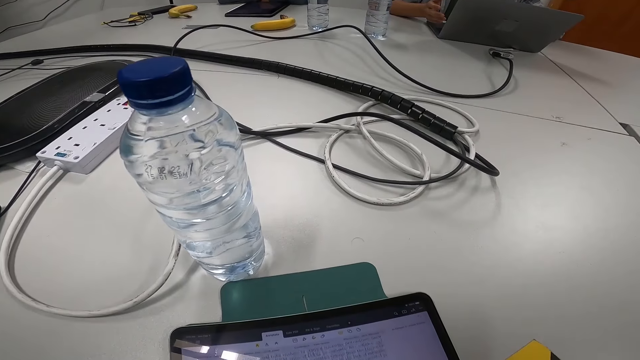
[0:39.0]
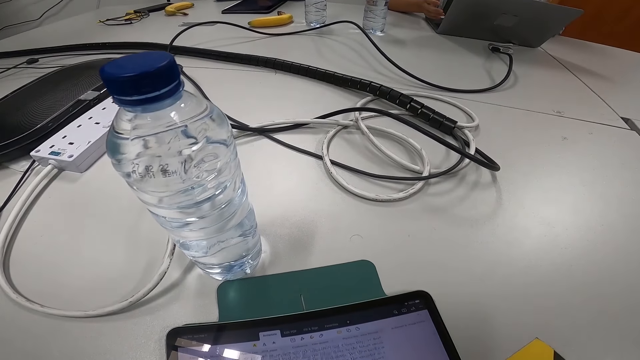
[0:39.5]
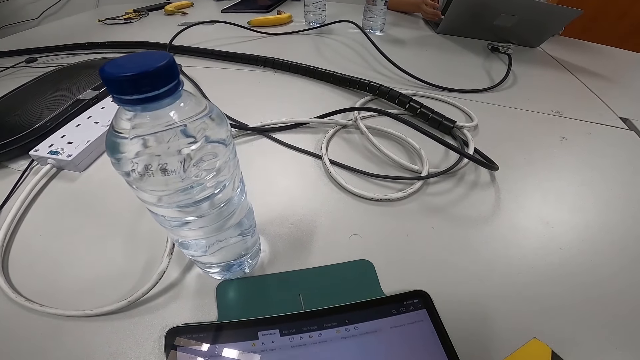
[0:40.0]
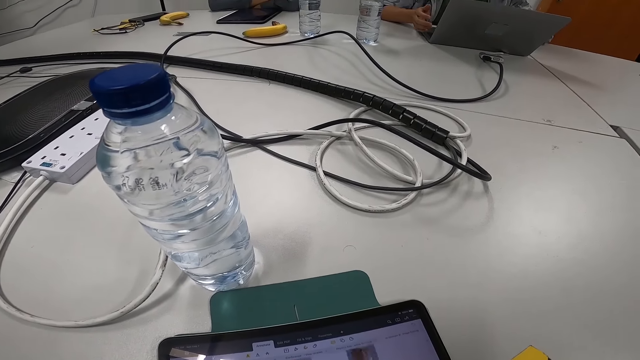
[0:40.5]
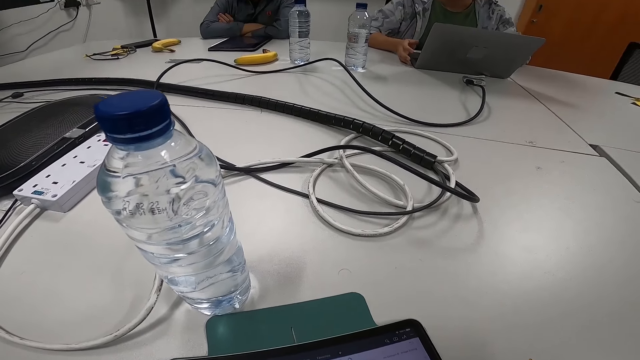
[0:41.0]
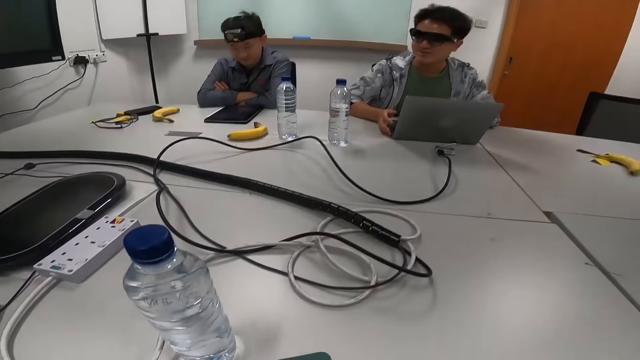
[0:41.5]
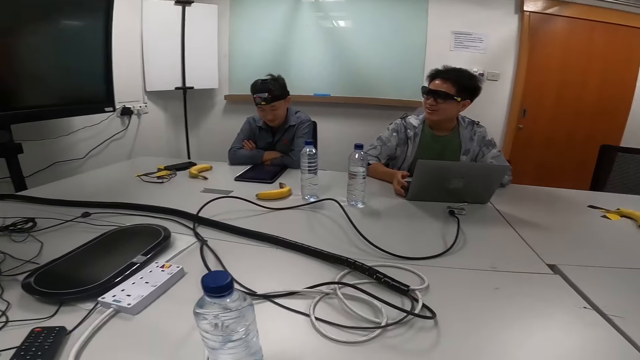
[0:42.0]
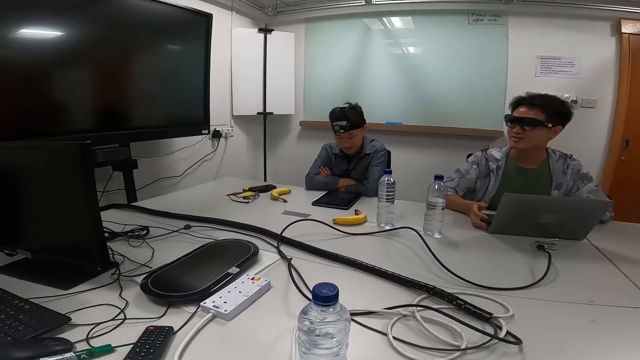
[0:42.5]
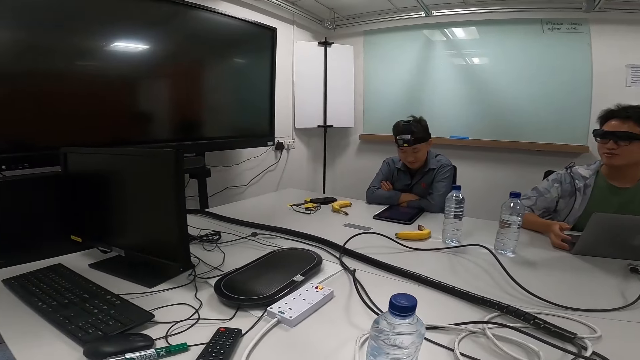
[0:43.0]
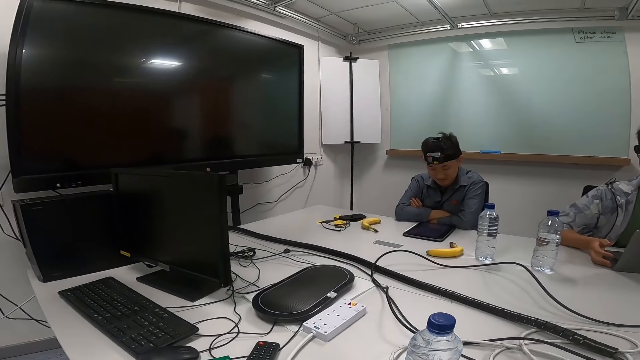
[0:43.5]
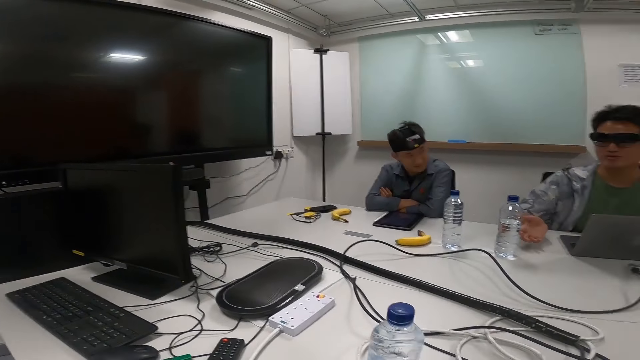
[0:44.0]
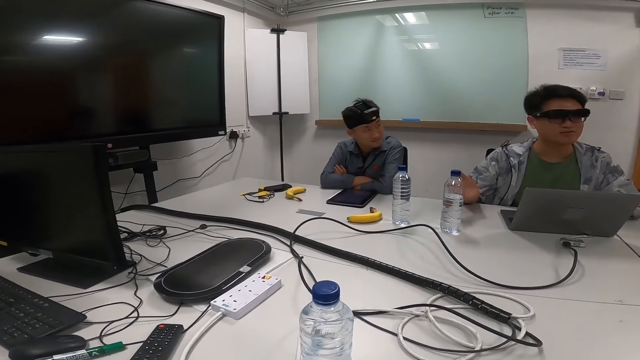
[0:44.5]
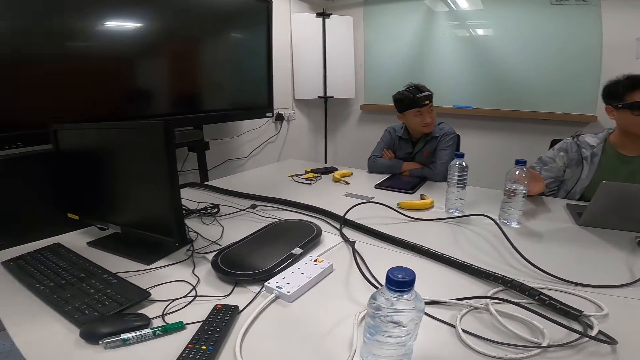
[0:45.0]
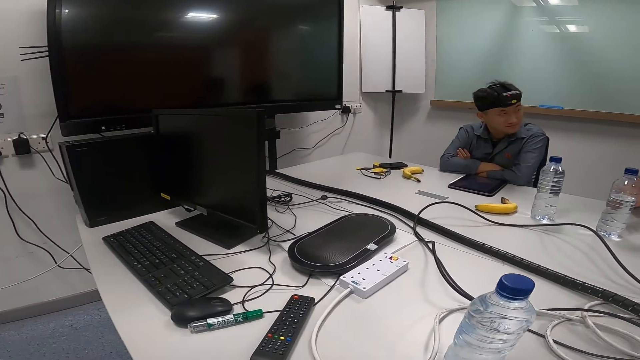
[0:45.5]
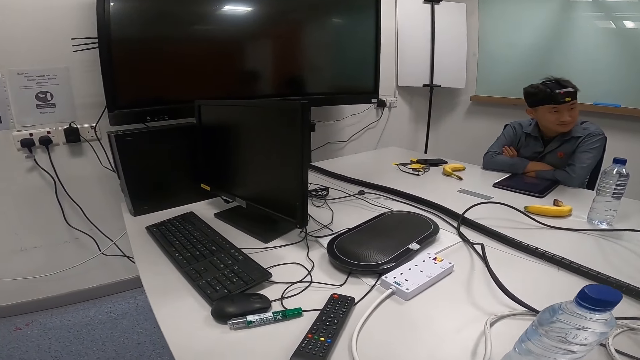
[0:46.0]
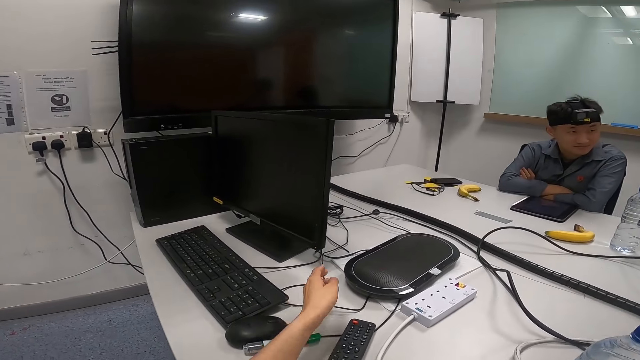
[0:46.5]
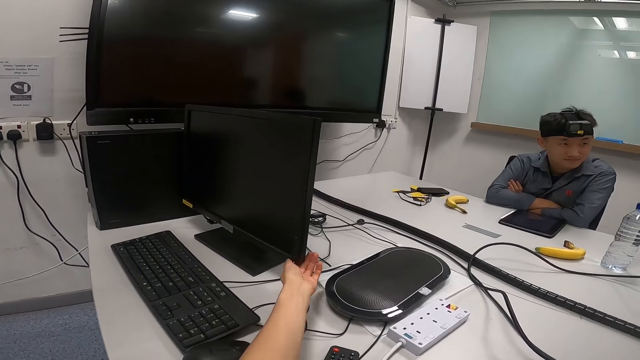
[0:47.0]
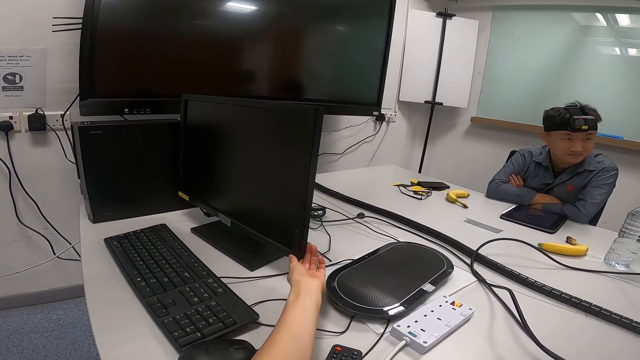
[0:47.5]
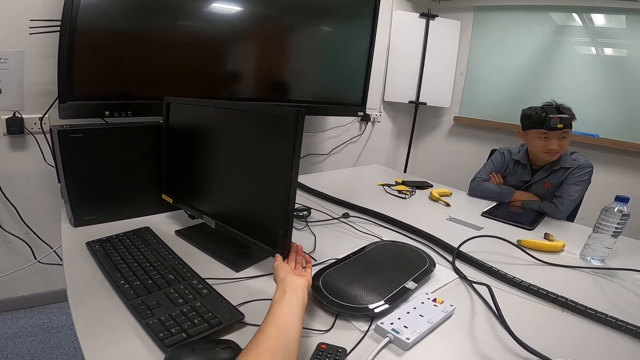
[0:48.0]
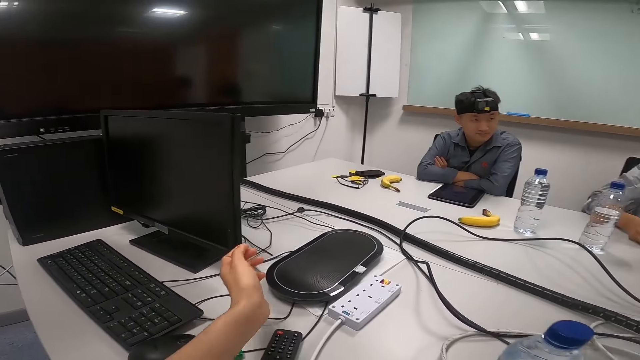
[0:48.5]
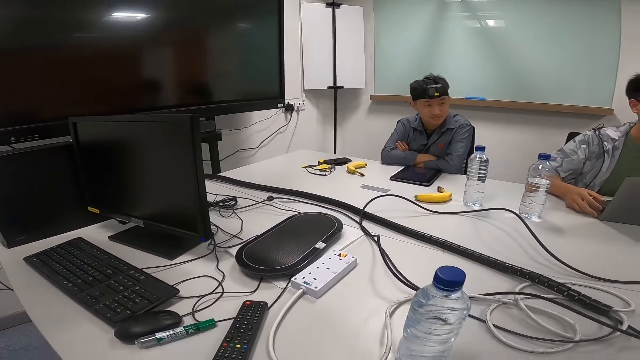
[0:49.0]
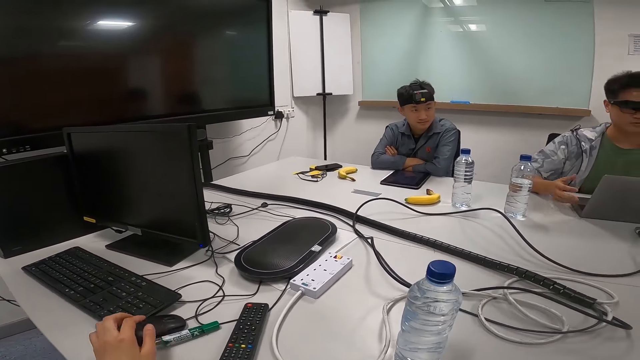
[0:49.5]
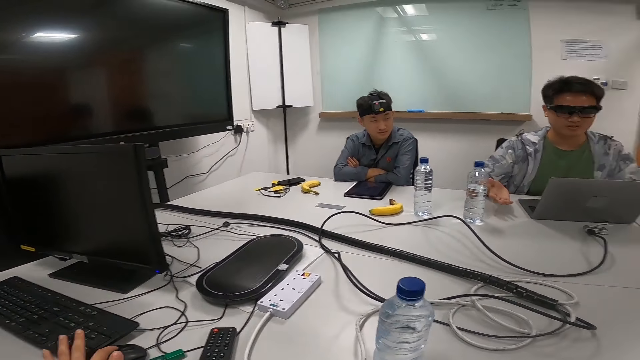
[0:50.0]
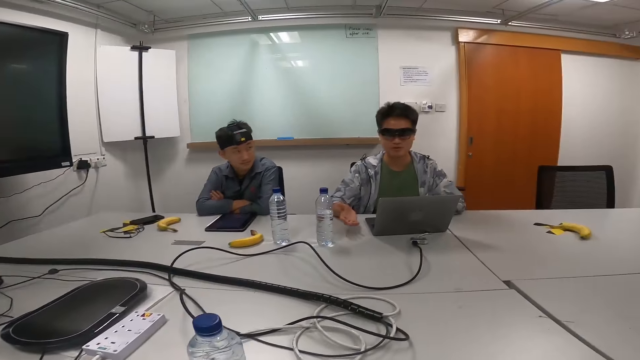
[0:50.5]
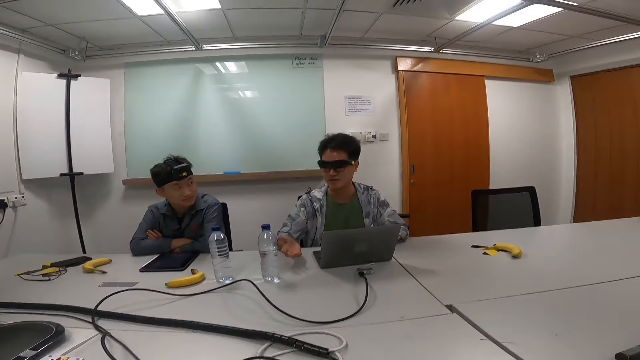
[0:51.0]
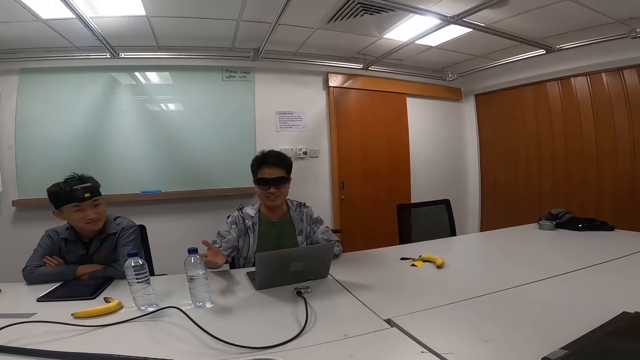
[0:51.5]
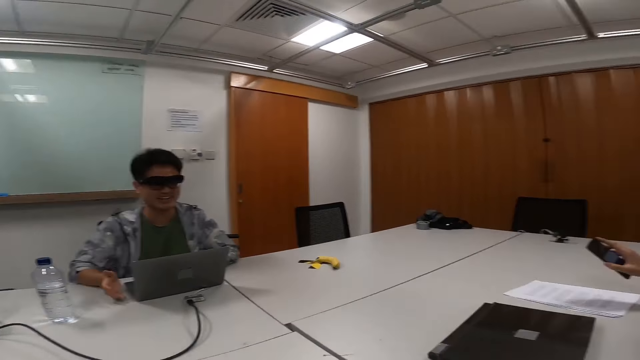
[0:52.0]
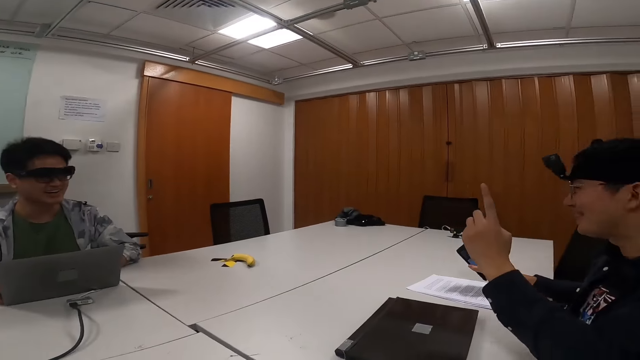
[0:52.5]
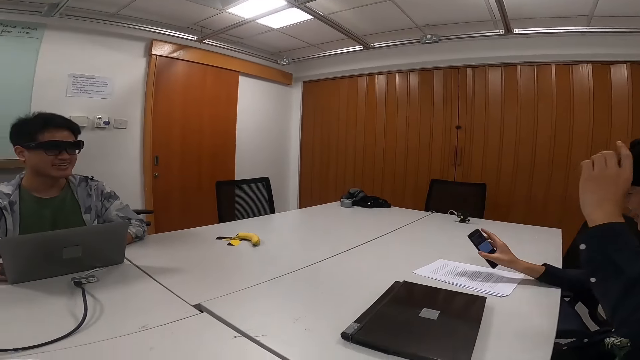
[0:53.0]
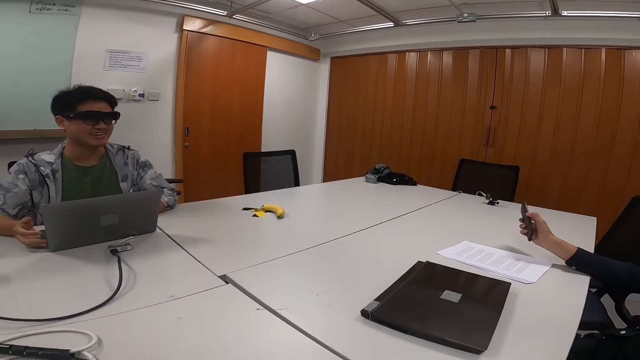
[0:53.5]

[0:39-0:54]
The camera wearer presses a button on the monitor. They turn on the desktop and type on the keyboard.

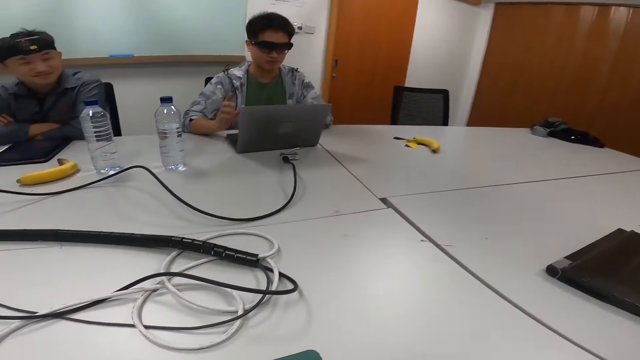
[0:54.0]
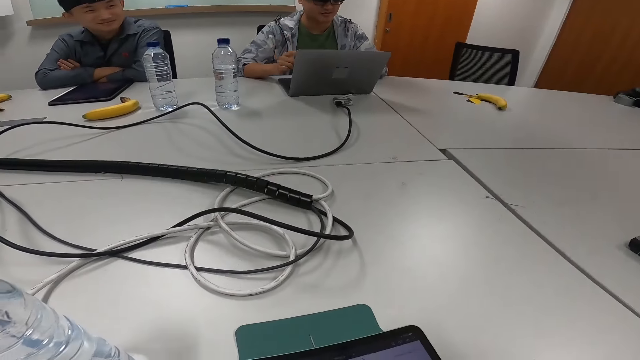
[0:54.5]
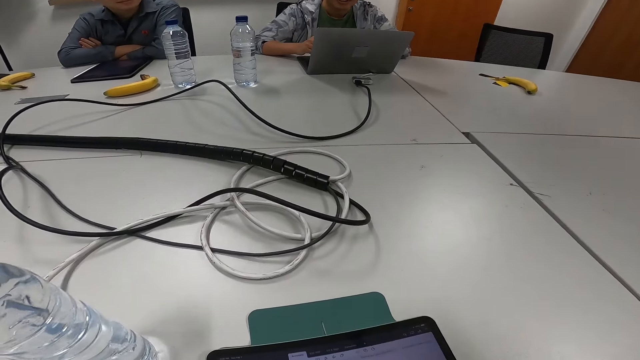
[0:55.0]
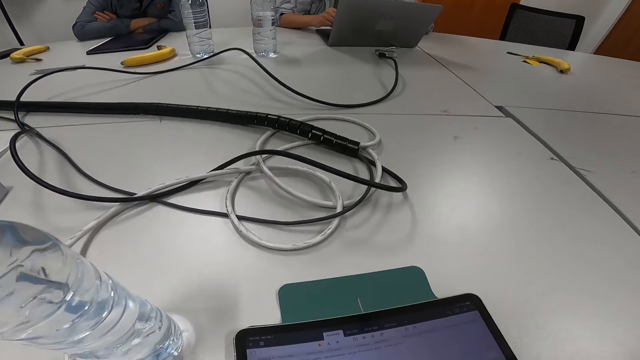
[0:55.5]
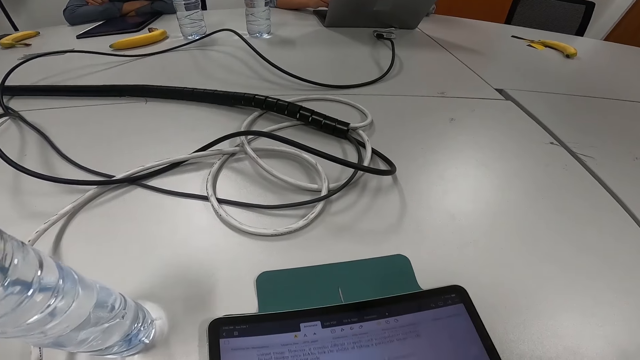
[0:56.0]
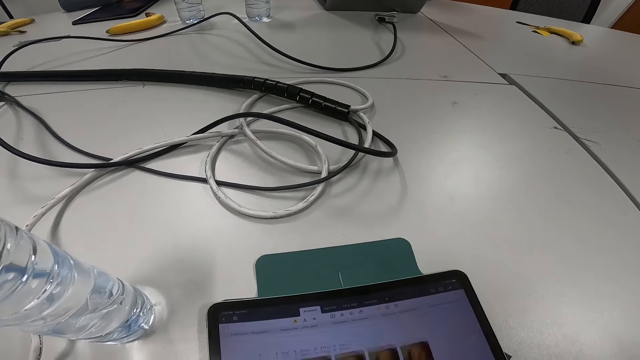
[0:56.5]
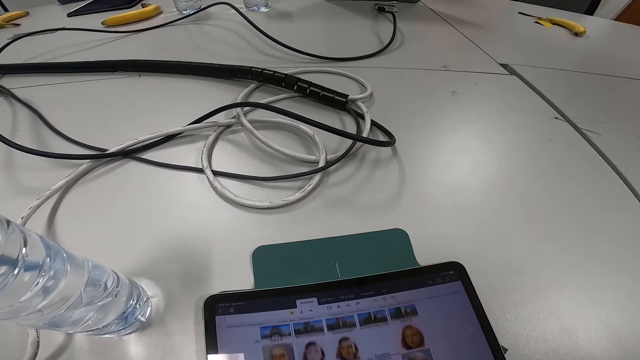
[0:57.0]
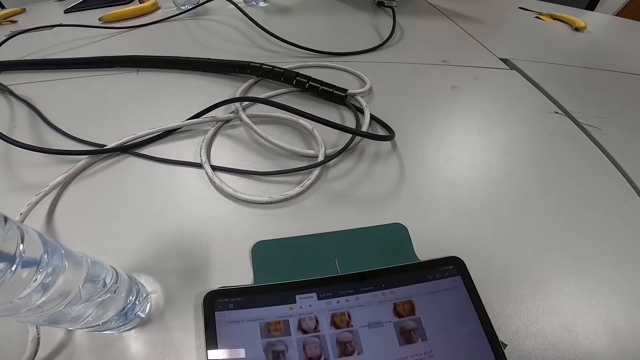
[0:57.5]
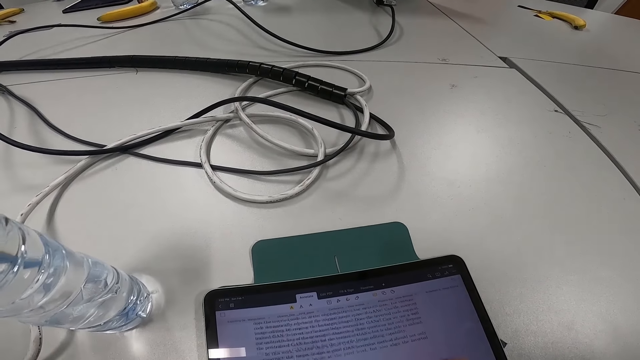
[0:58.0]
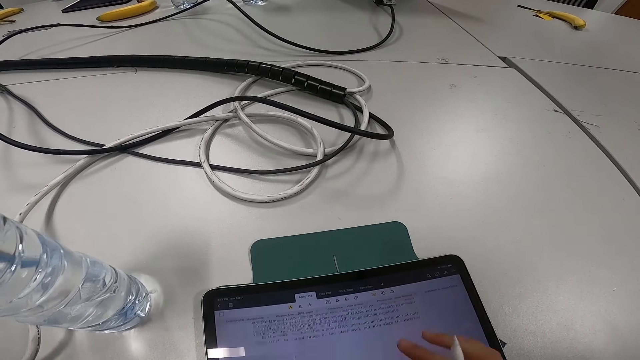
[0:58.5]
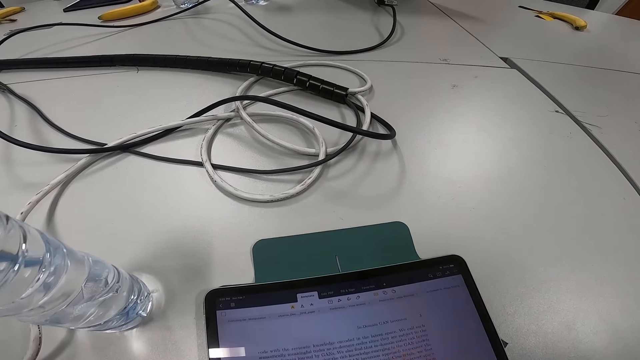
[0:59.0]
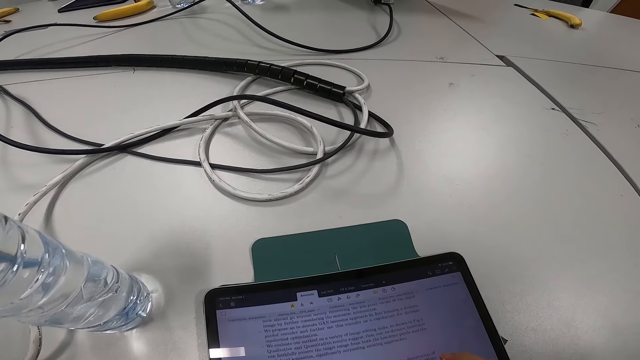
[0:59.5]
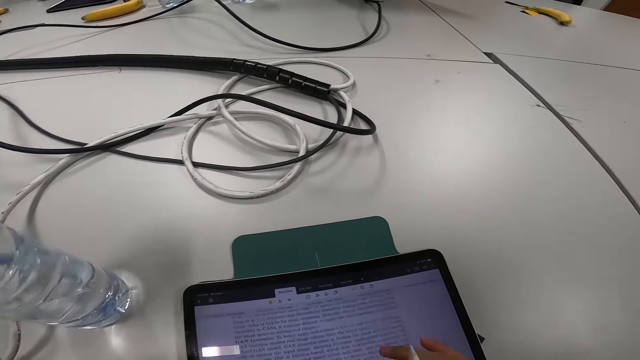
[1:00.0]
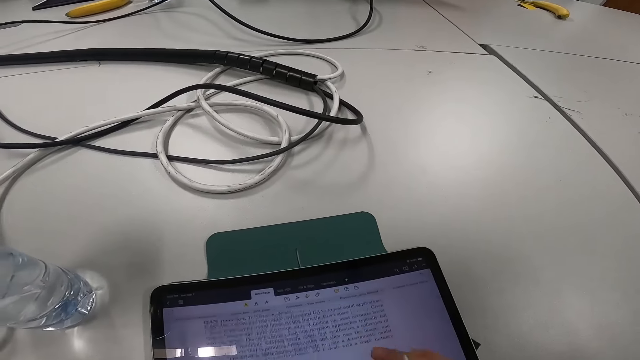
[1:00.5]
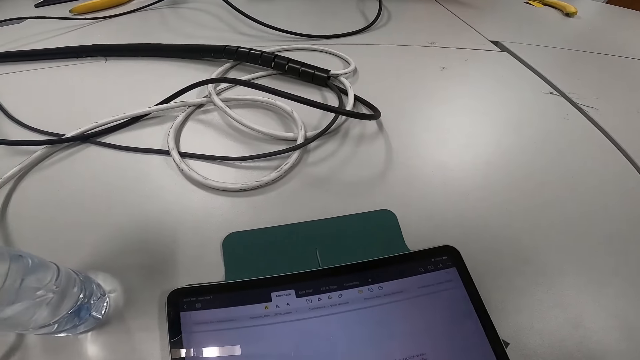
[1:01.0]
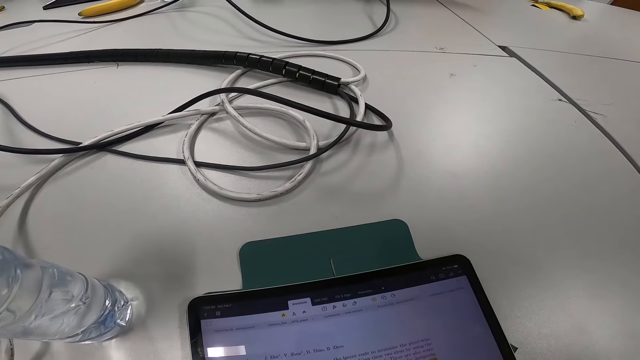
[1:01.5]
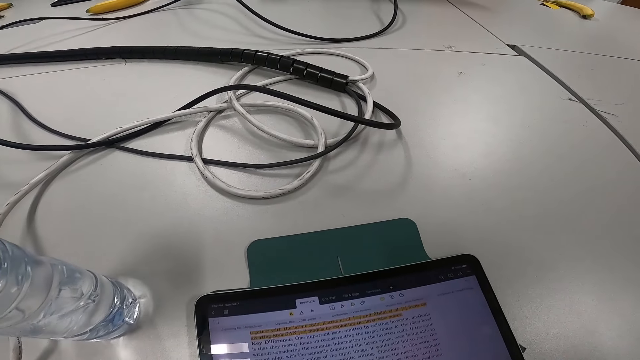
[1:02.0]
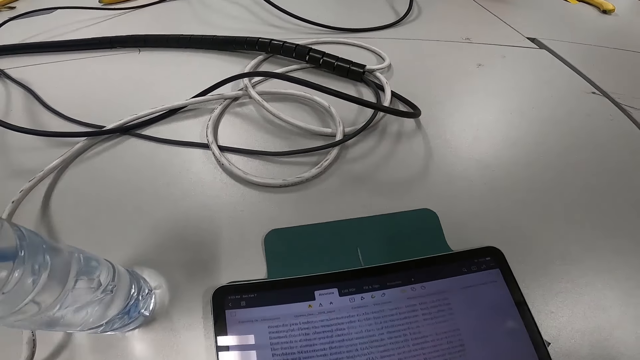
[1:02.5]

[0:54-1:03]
The camera wearer navigates through the document on the tablet. They scroll the tablet screen.
